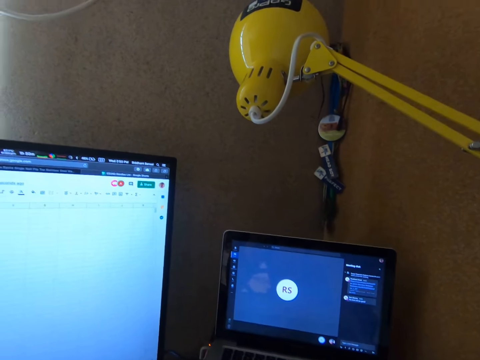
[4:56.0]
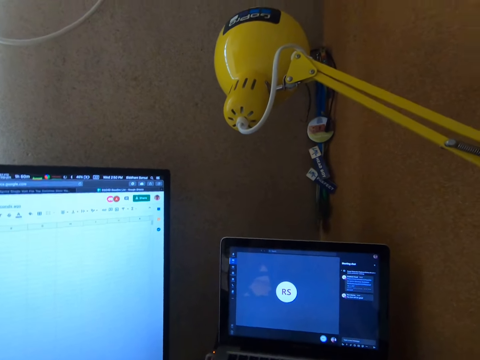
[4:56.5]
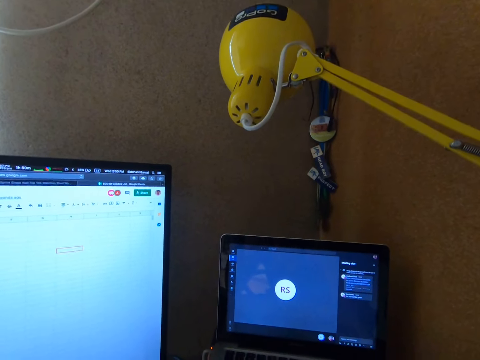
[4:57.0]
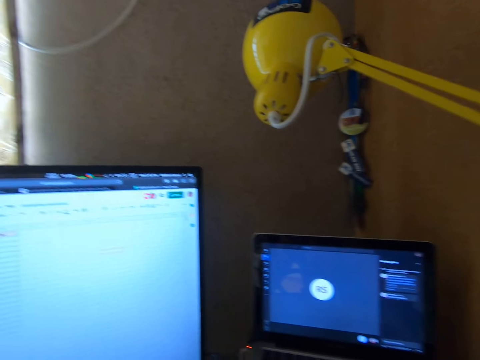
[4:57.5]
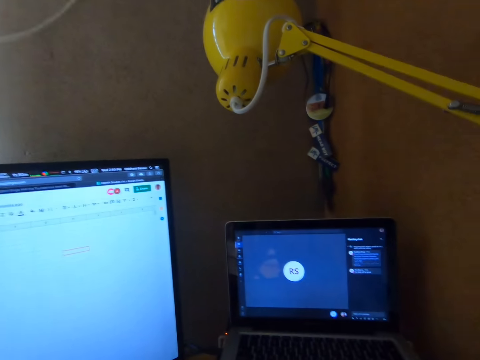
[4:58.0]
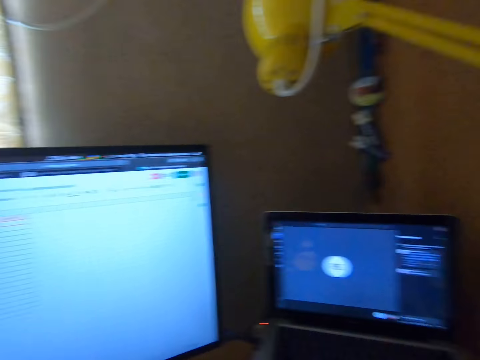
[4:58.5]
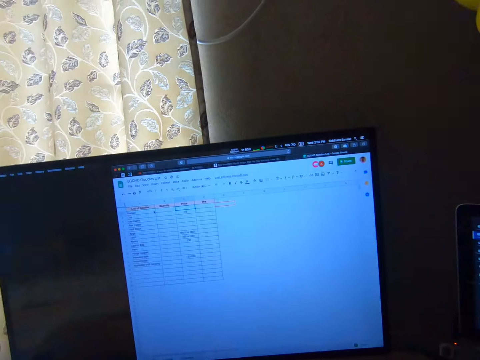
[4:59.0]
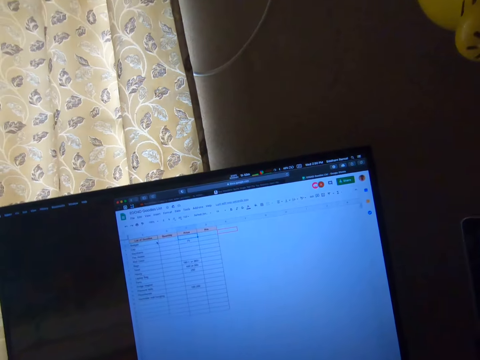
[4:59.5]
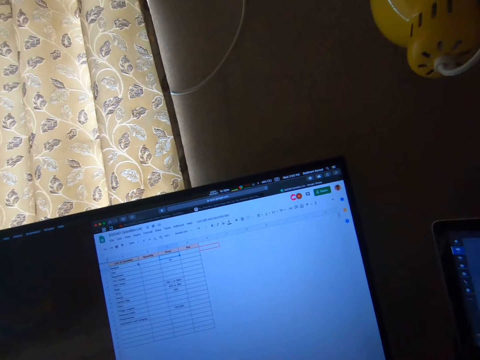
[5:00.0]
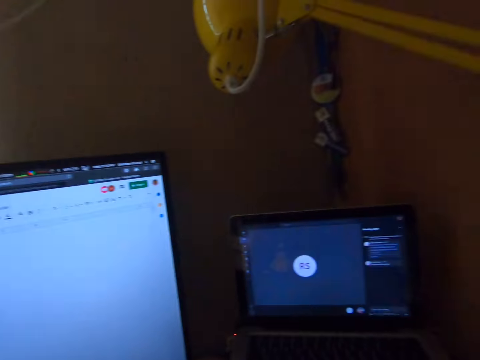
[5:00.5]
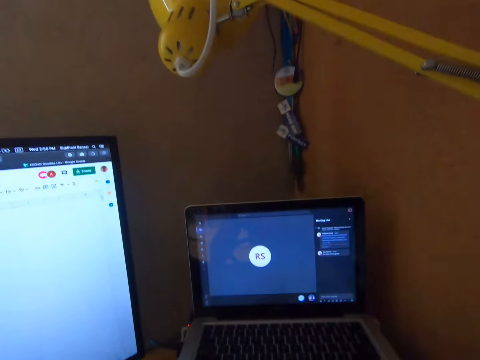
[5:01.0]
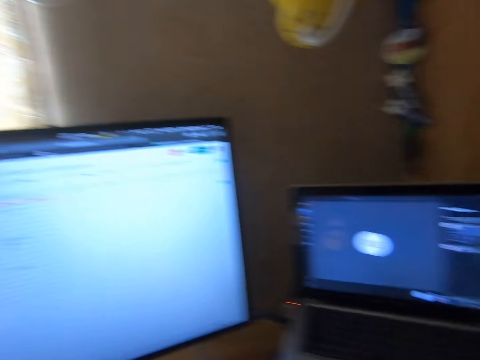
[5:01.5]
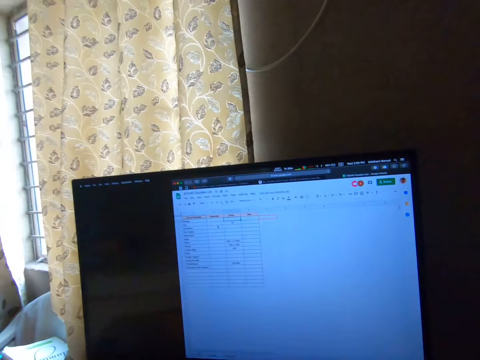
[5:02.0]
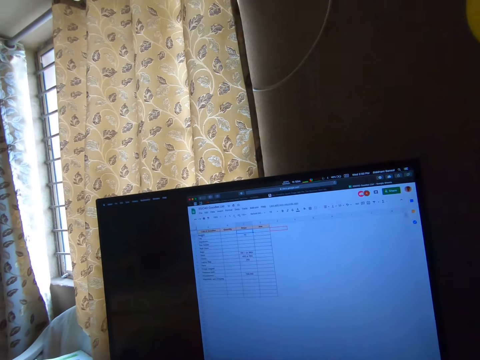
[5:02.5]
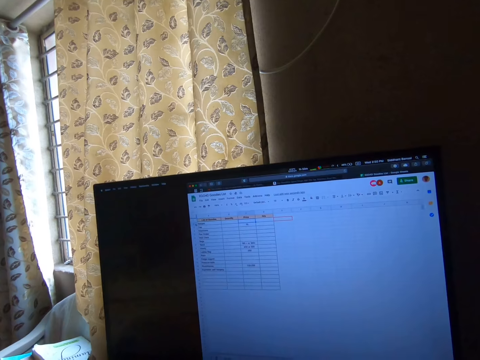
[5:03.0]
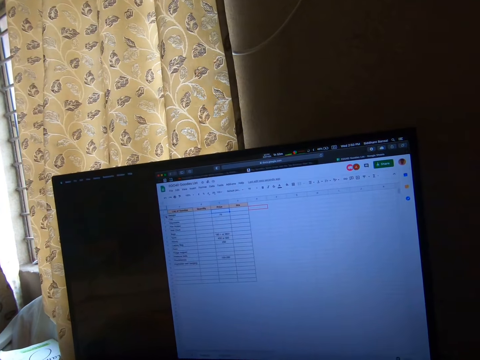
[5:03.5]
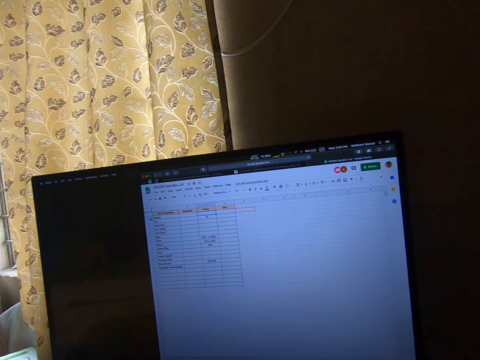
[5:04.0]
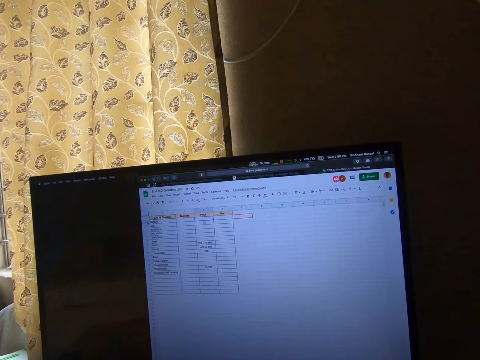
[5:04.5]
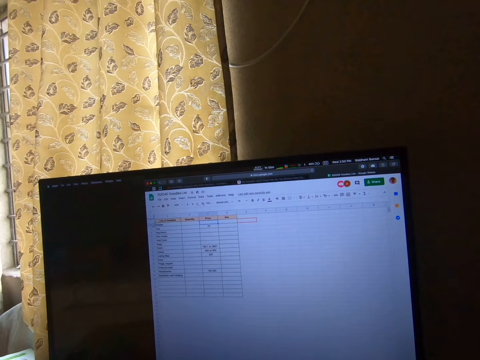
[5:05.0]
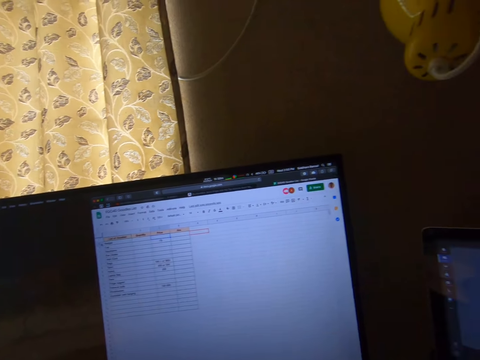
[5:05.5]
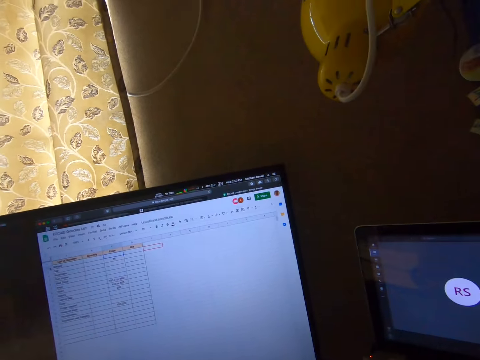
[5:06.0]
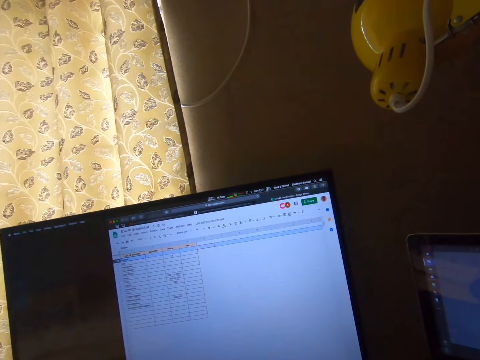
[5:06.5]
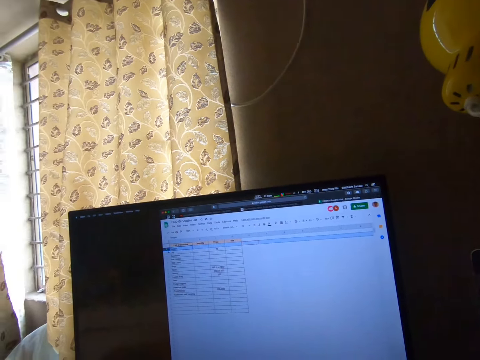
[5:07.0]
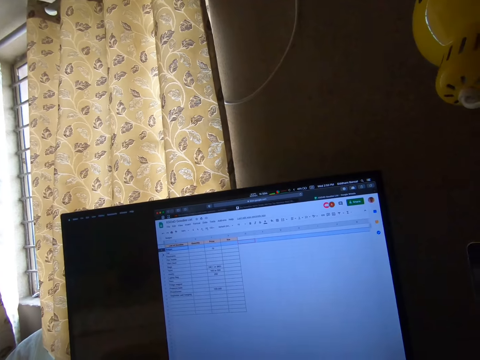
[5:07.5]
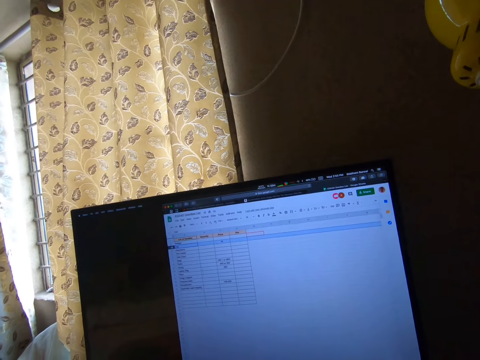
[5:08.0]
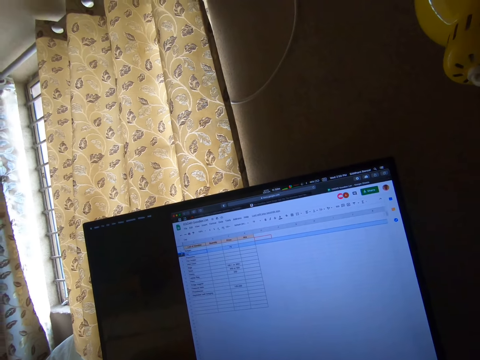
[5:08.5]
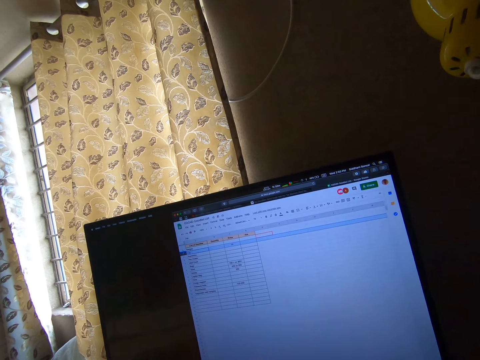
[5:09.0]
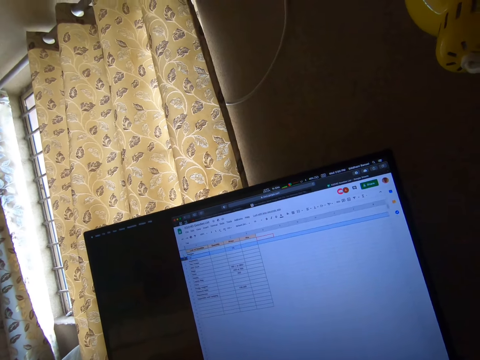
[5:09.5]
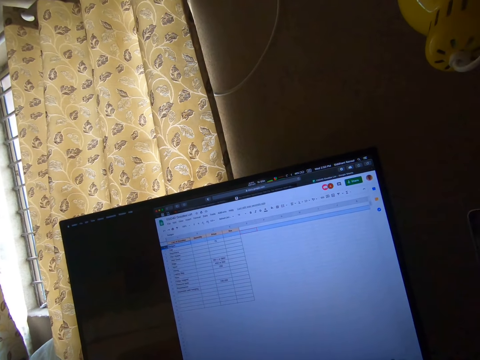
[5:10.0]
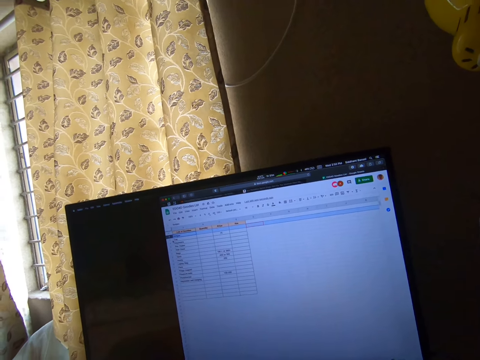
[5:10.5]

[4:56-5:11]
The camera wearer looks at a monitor. They look at a laptop. They look at the monitor.

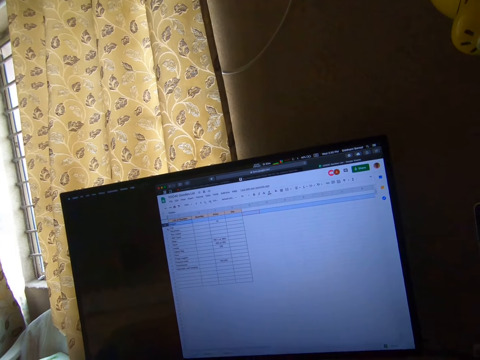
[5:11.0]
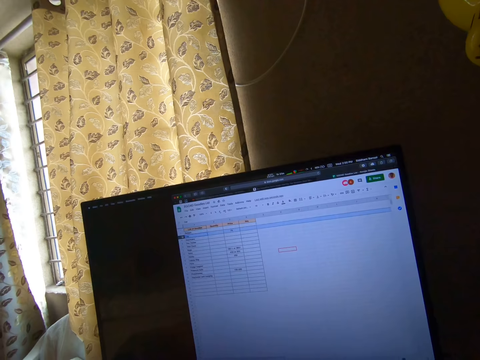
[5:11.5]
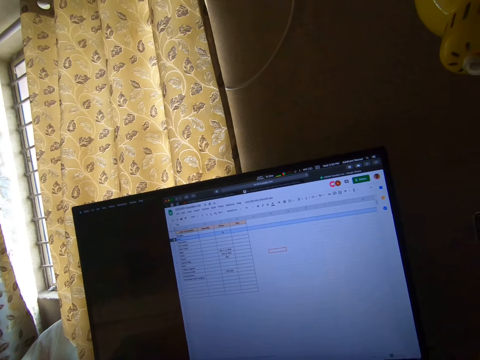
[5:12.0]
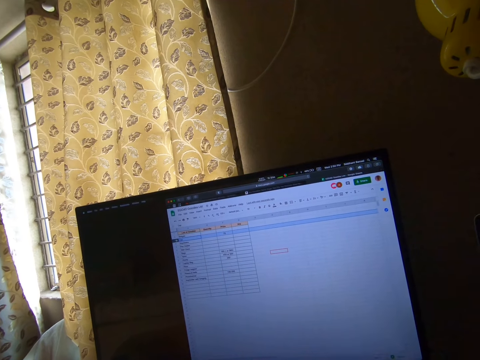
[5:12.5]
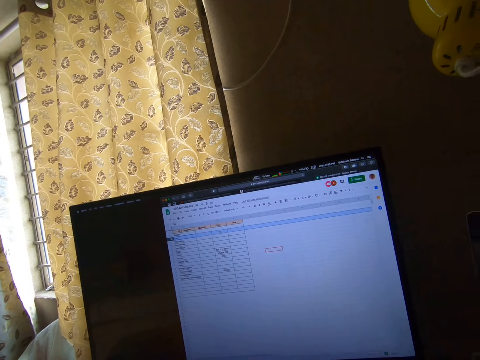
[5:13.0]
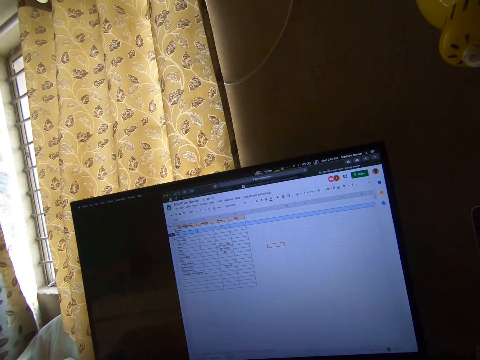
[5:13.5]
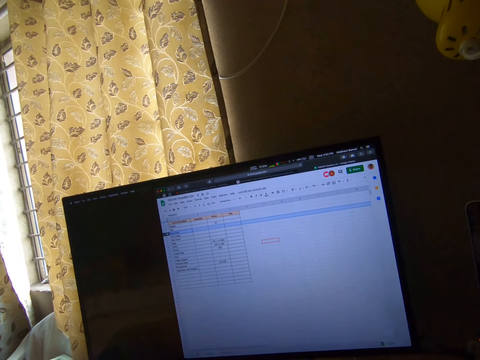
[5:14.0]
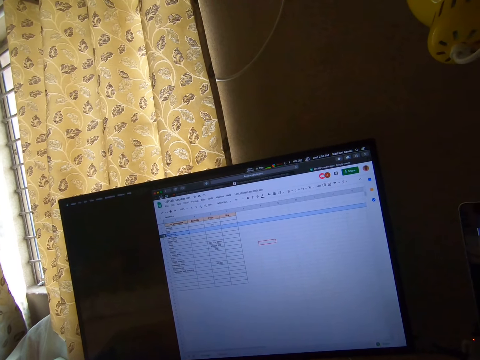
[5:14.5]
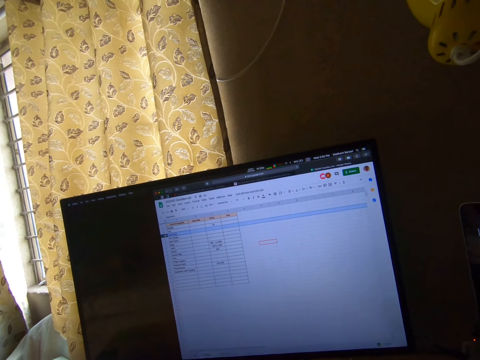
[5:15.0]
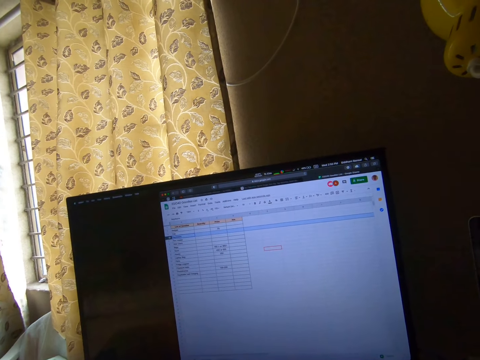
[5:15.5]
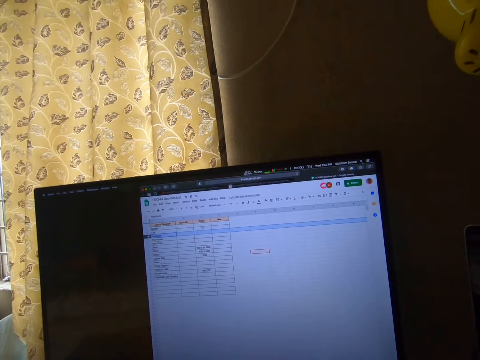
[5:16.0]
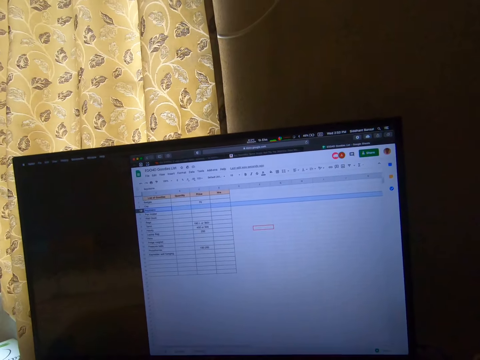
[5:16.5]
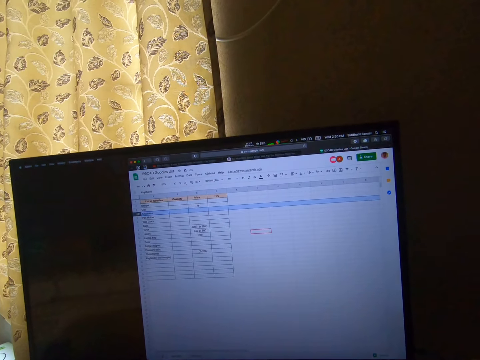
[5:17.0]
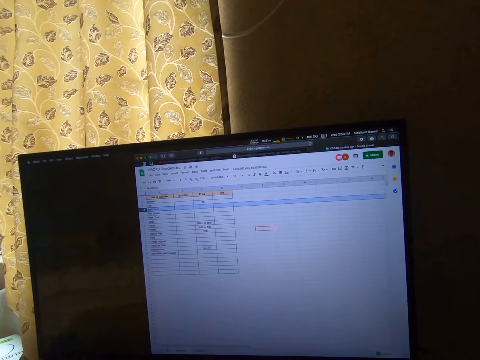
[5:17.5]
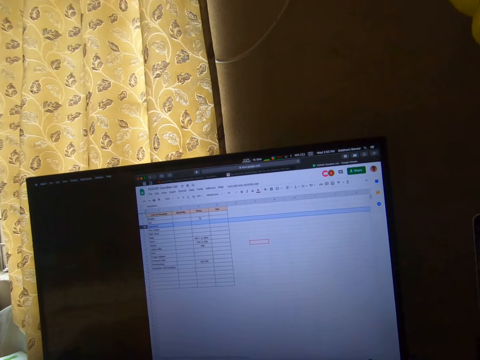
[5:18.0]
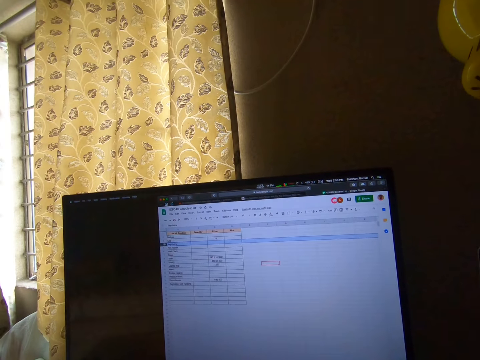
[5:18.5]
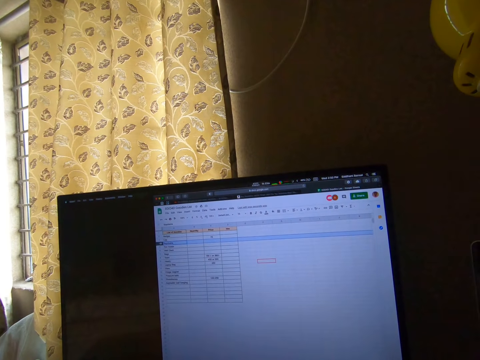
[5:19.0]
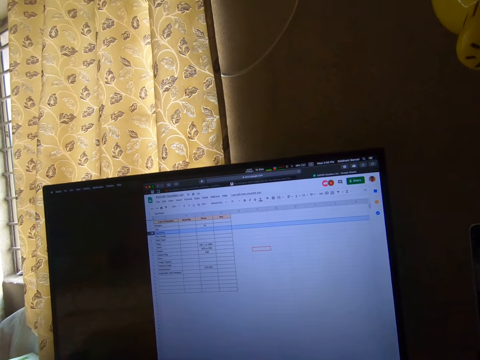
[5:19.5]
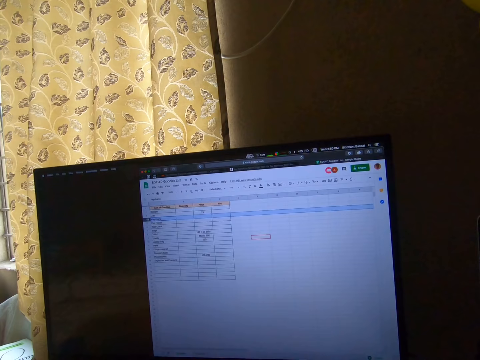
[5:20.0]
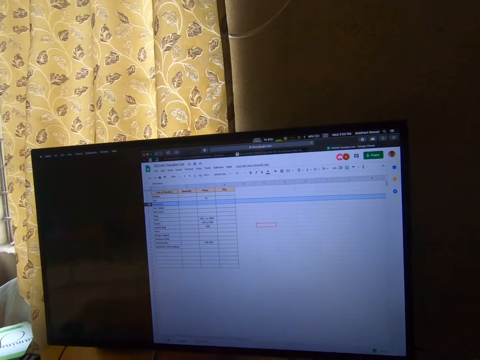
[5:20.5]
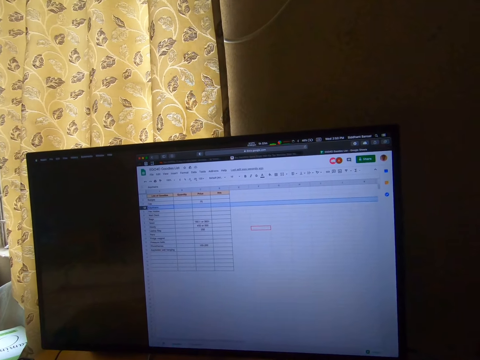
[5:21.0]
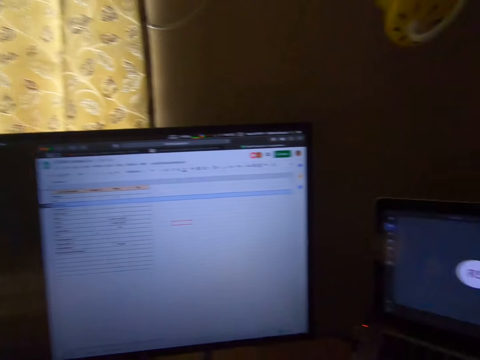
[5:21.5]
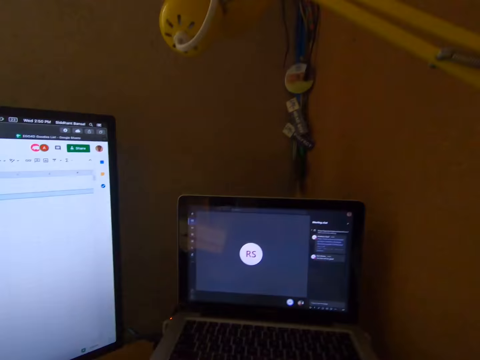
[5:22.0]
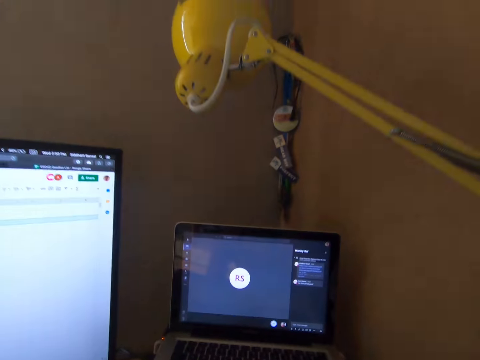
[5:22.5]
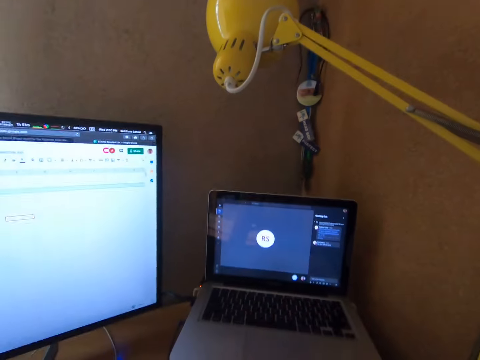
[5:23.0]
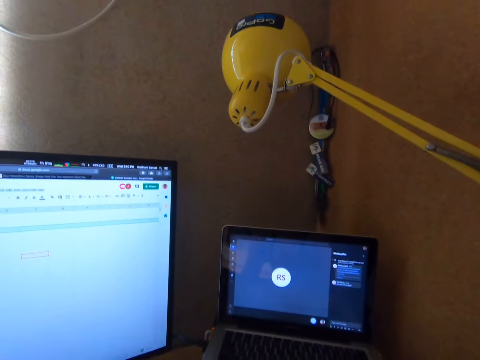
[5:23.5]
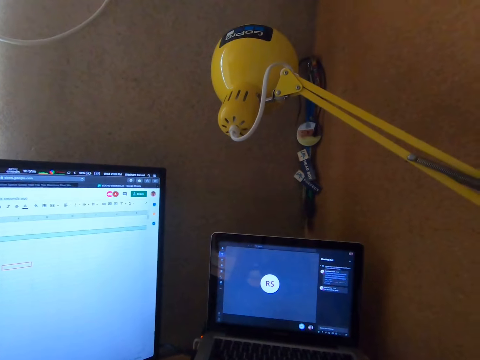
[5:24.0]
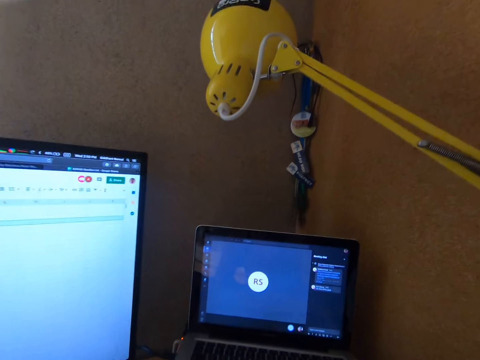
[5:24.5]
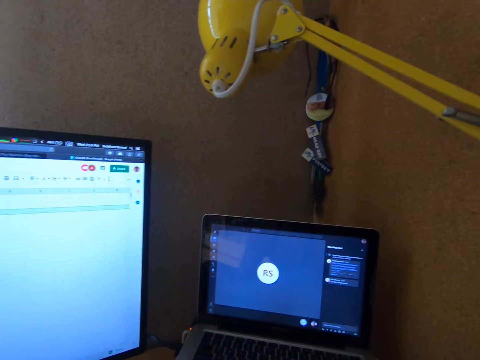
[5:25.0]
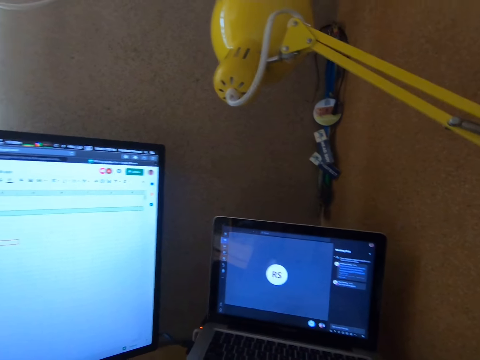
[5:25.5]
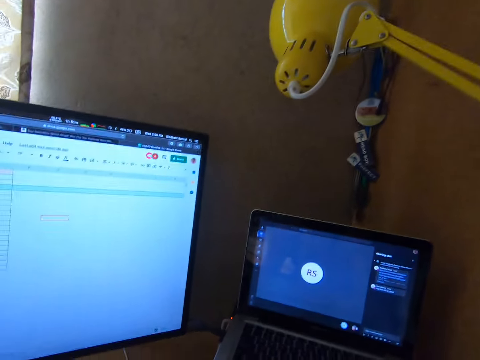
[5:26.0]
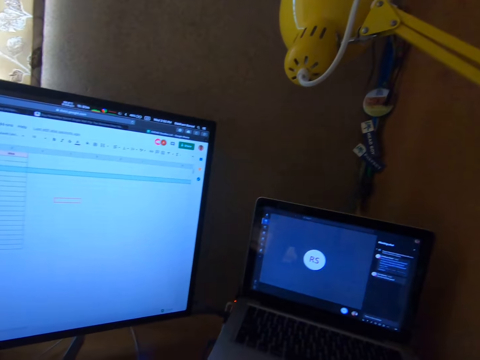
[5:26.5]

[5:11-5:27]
The camera wearer looks at a laptop.
